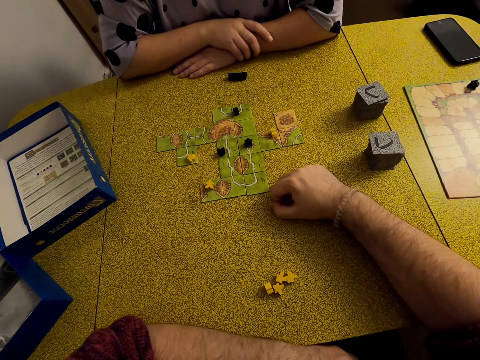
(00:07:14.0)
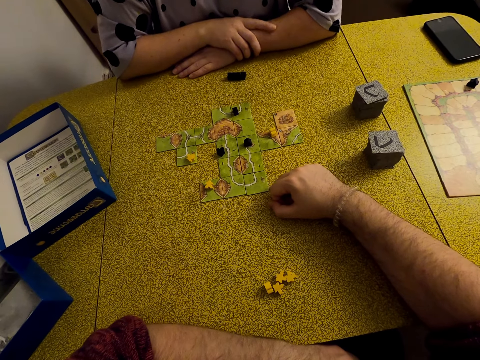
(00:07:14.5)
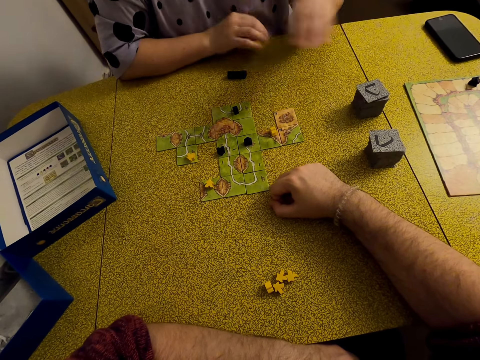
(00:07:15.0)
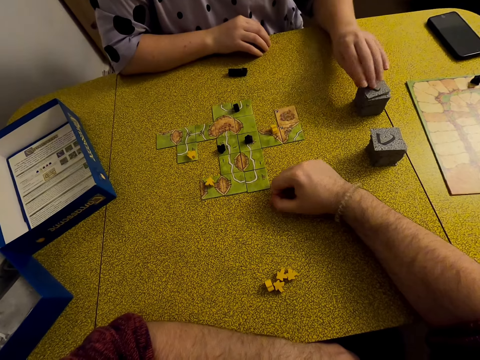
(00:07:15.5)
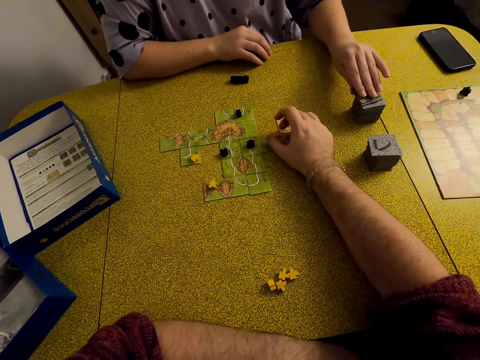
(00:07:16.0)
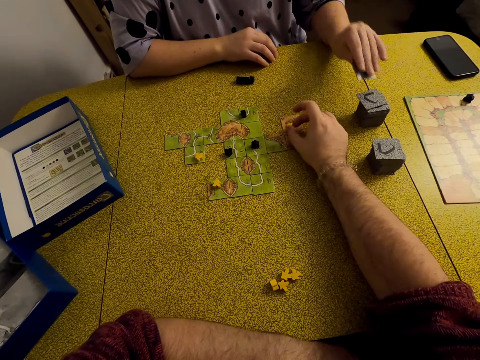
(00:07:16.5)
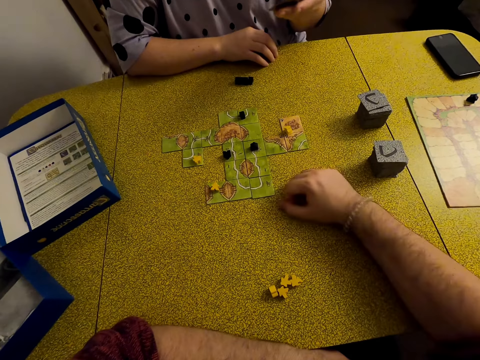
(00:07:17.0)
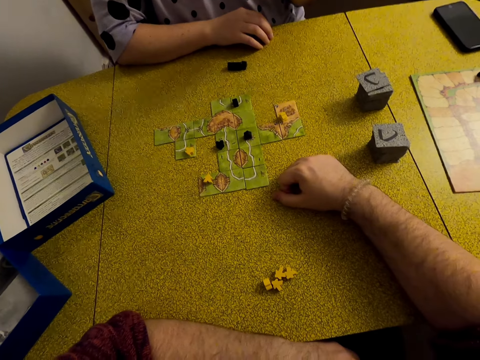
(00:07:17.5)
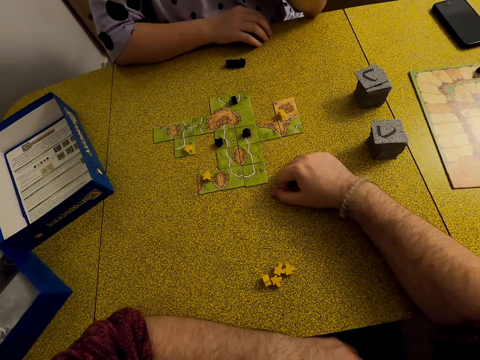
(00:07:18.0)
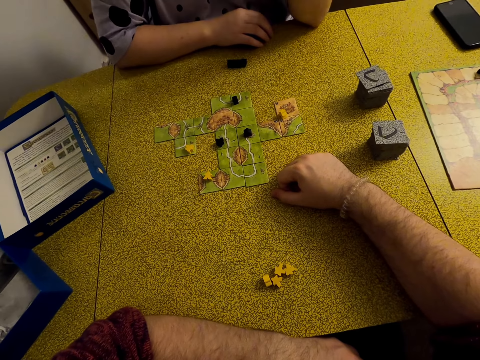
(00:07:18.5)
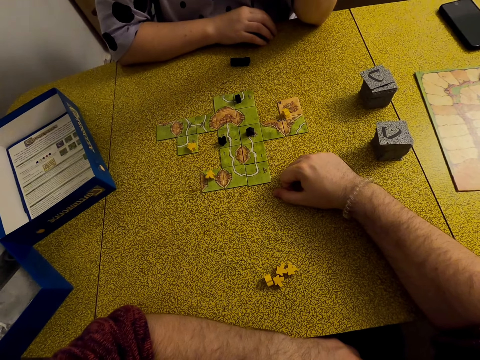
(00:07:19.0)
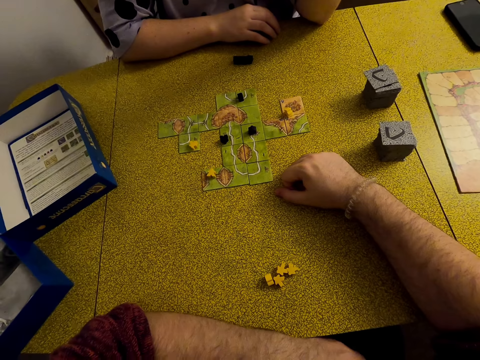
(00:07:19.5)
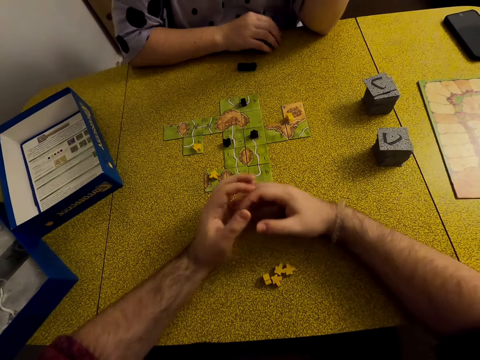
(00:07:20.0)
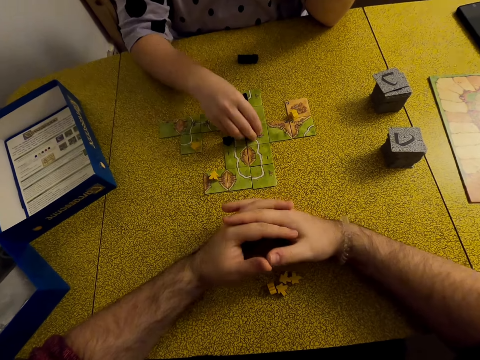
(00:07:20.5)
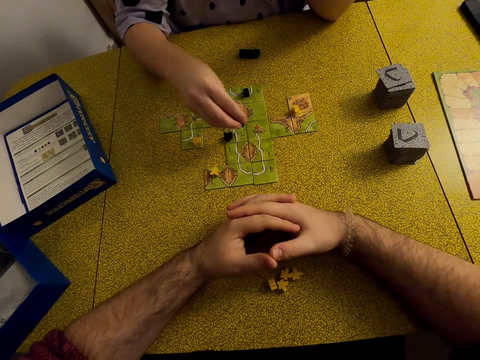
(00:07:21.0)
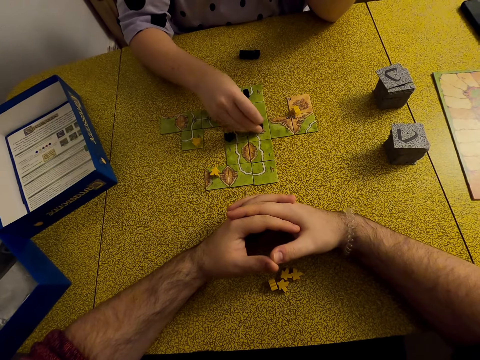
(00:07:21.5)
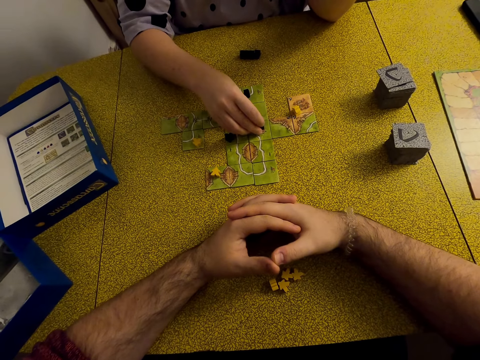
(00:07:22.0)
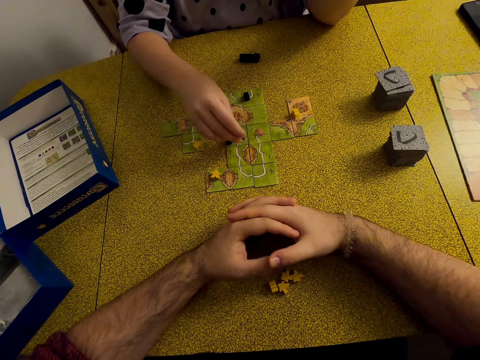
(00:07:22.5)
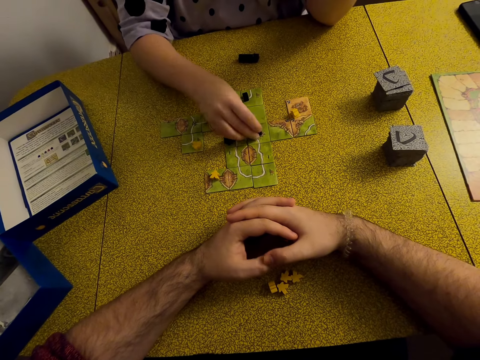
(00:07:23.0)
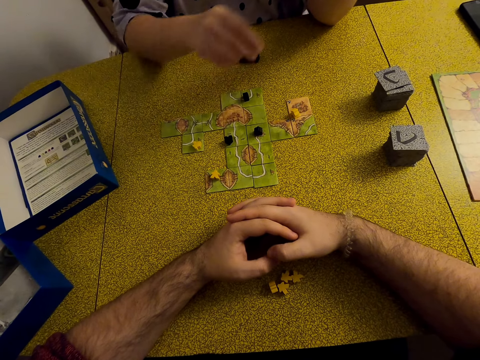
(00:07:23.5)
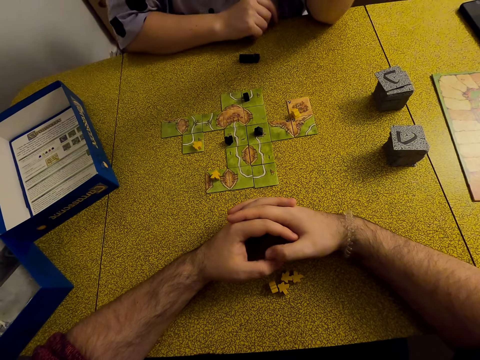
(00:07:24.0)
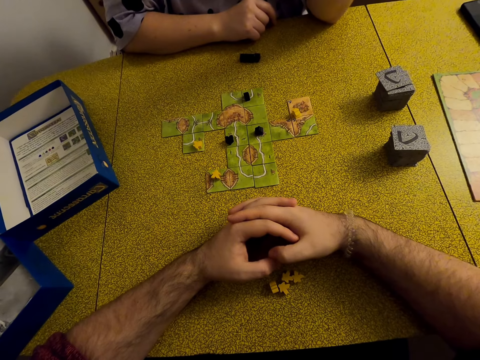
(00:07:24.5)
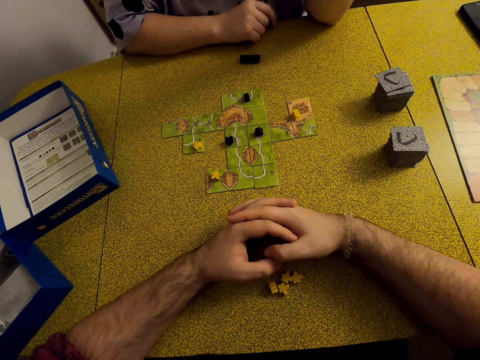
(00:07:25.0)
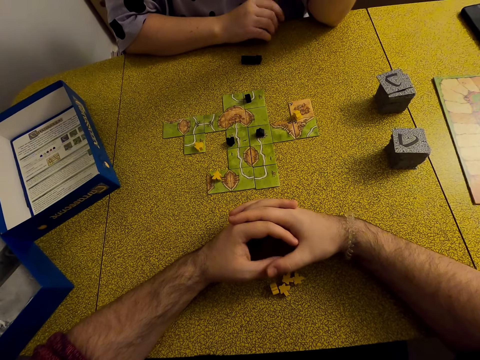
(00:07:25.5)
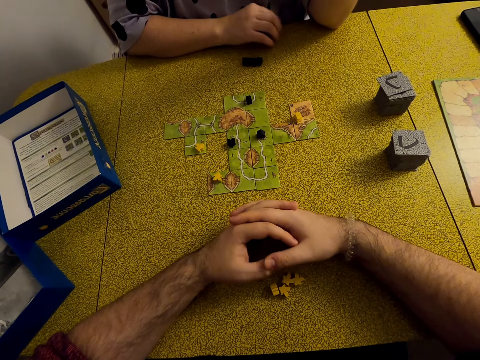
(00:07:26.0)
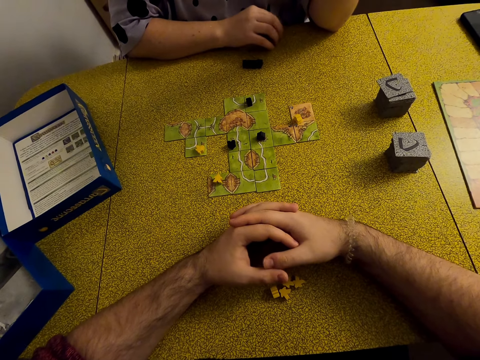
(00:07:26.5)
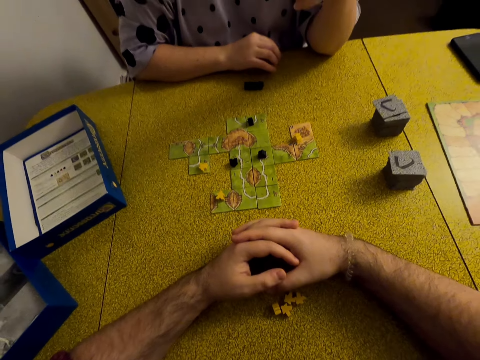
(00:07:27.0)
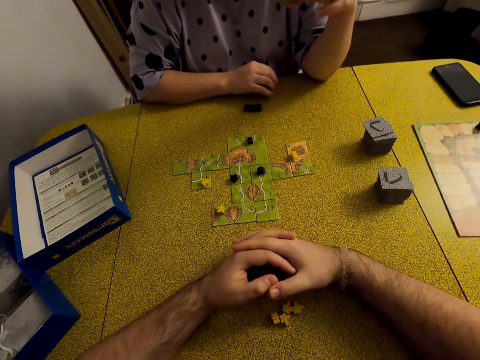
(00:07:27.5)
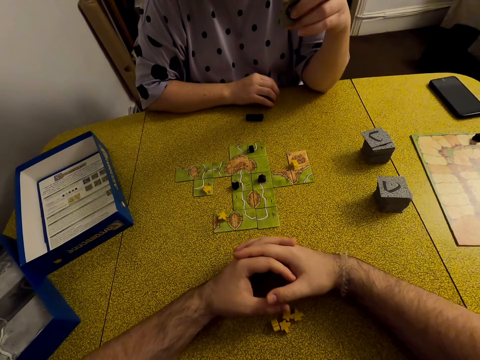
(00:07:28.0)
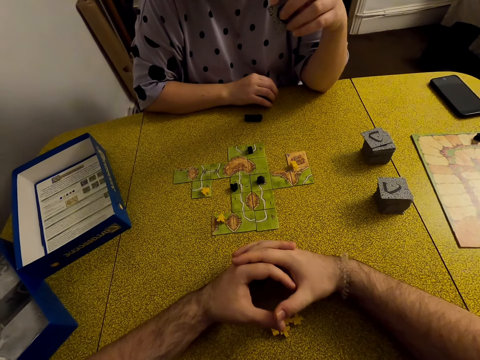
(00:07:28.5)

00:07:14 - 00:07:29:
A lady picks up a card and holds the card. The lady moves the star, plays Carcassonne board game with a meeple, and holds the card.

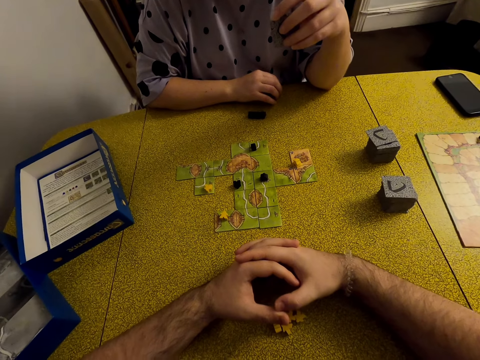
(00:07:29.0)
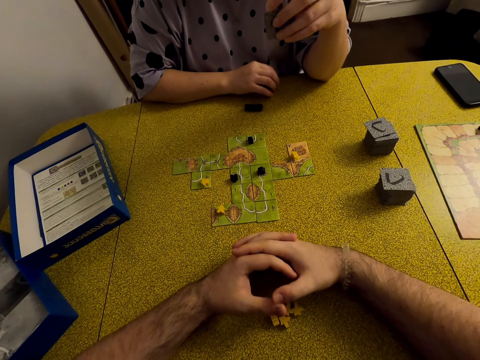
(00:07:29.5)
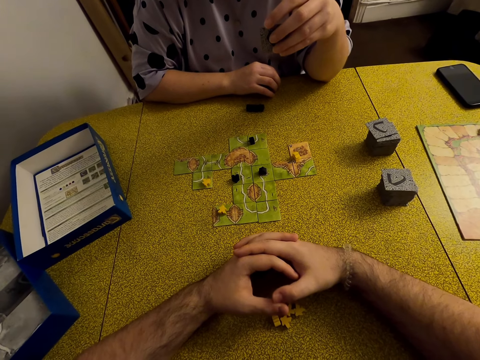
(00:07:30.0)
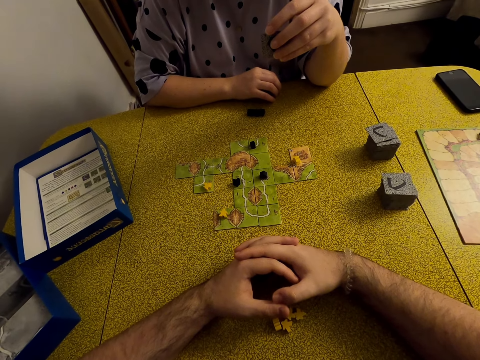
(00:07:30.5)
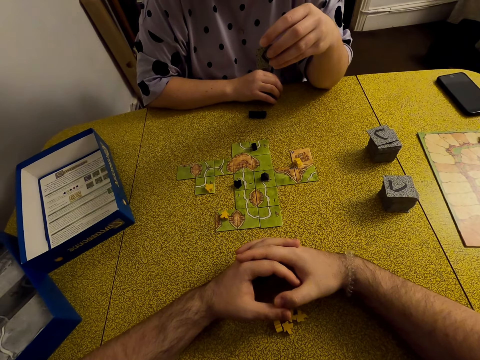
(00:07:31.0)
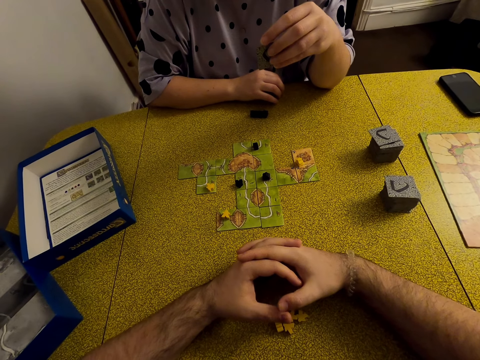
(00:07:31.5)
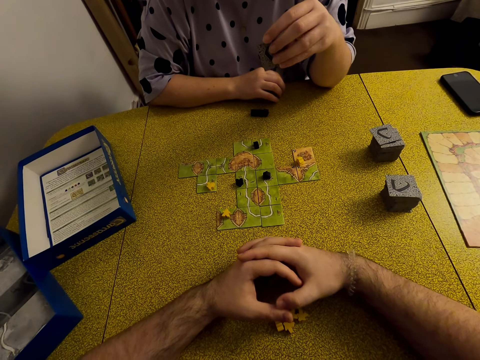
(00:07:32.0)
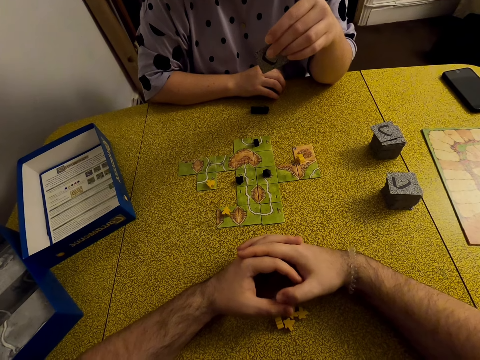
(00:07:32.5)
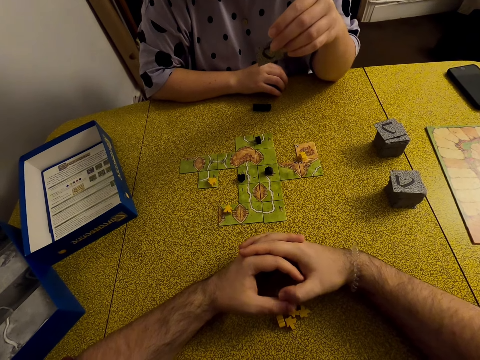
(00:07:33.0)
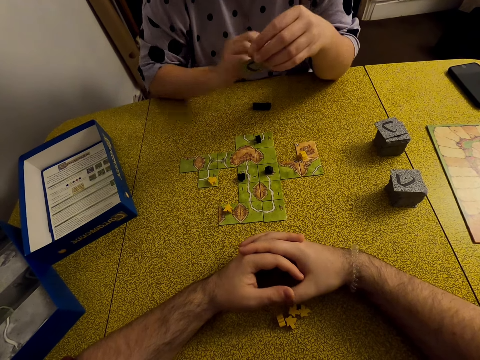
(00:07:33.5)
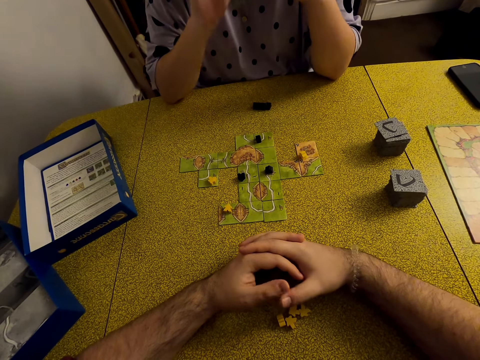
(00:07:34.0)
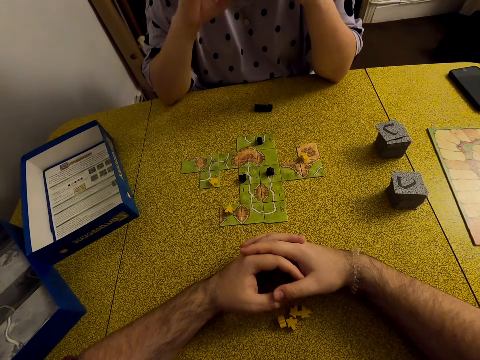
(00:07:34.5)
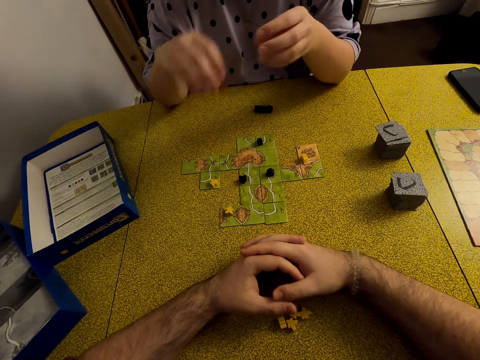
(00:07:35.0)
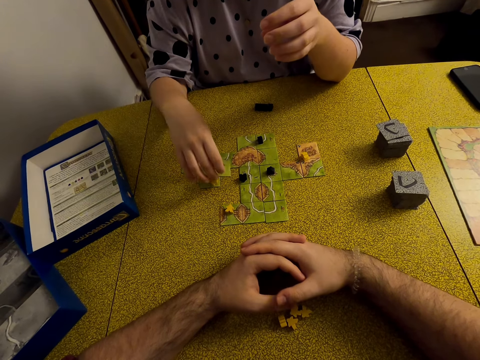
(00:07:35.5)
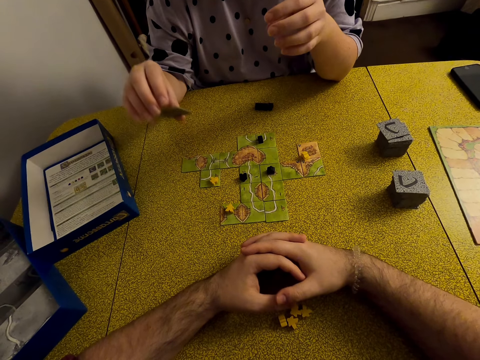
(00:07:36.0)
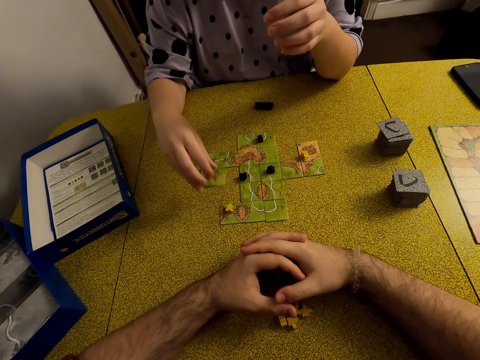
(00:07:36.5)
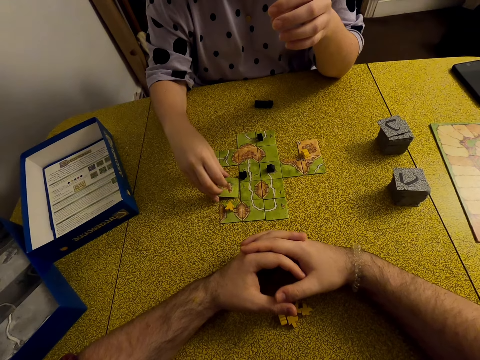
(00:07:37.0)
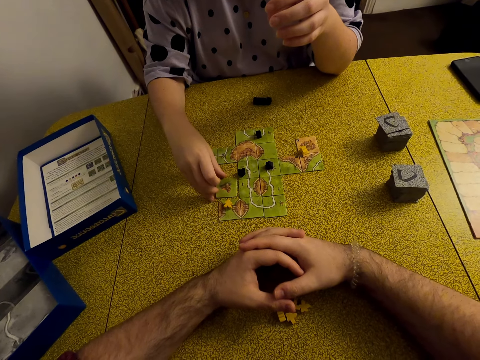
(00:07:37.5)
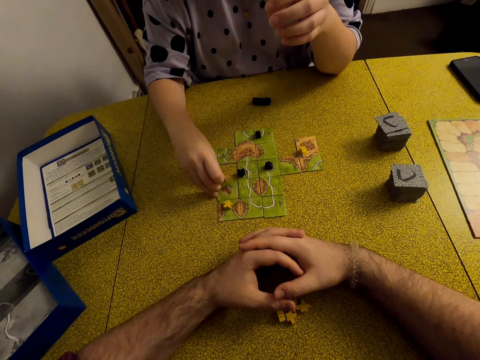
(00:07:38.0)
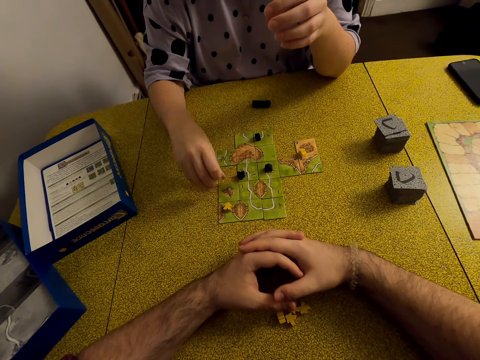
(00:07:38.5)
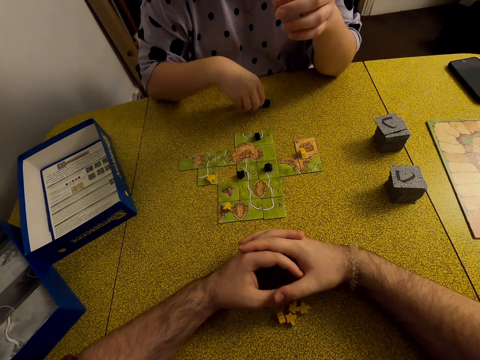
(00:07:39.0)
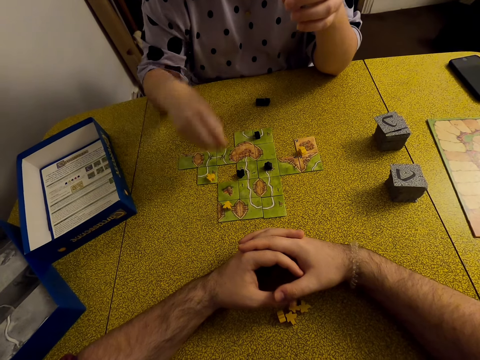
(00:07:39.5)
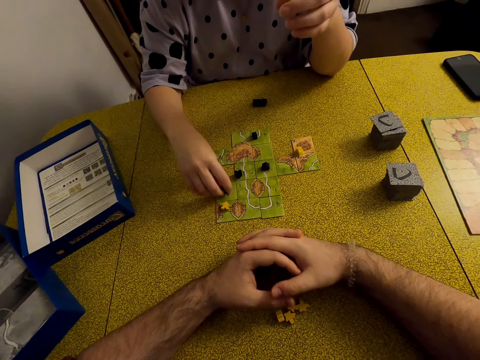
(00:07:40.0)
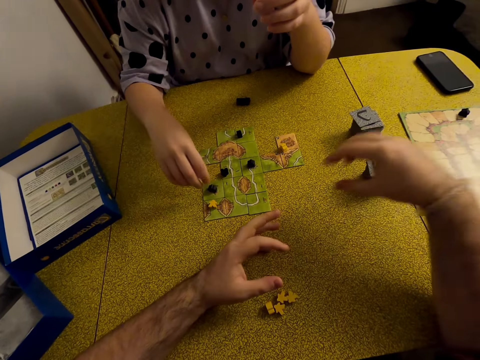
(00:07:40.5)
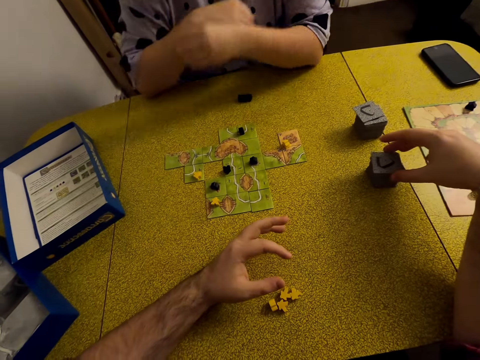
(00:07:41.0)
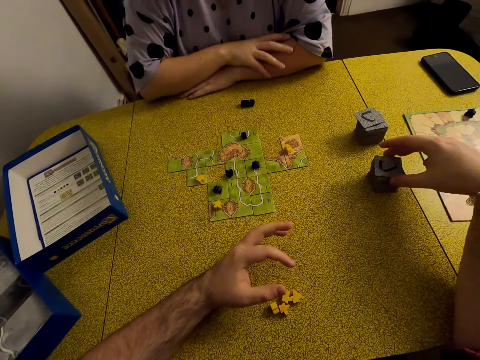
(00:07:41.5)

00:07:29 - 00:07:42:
A lady plays Carcassonne board game with a tile. The lady puts the card on the table. The lady picks up a meeple and plays Carcassonne board game with the meeple. The lady moves the star. The camera wearer picks up a tile.
